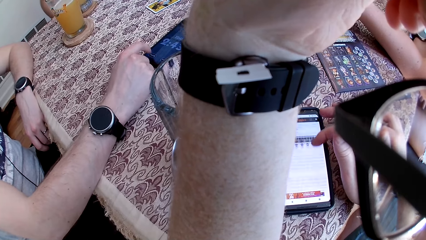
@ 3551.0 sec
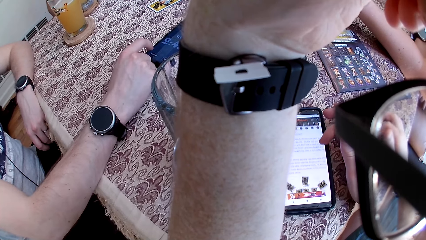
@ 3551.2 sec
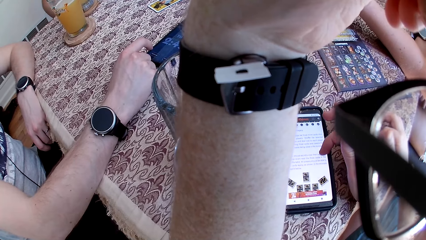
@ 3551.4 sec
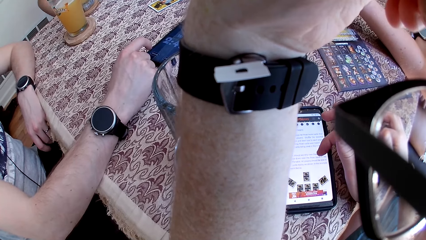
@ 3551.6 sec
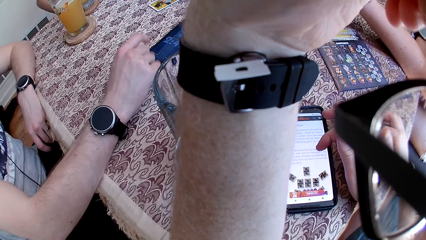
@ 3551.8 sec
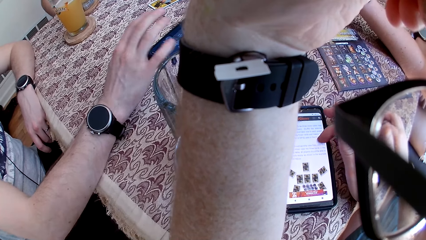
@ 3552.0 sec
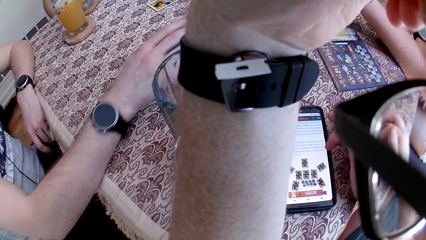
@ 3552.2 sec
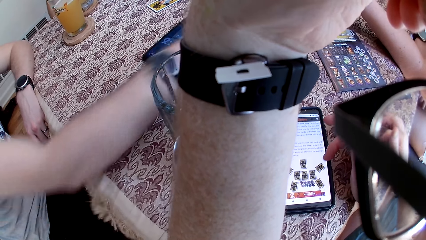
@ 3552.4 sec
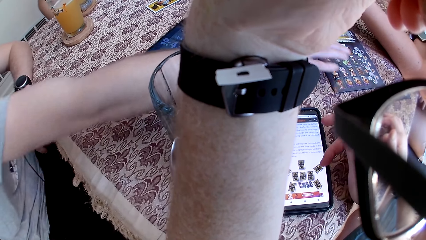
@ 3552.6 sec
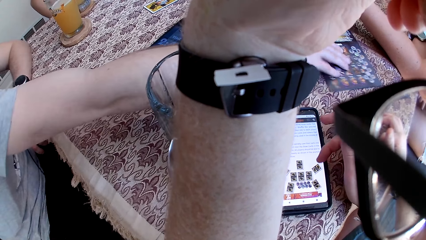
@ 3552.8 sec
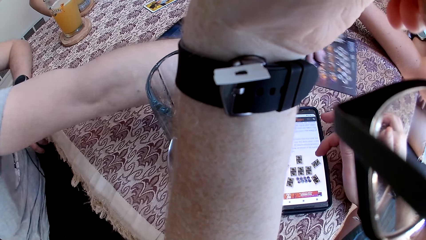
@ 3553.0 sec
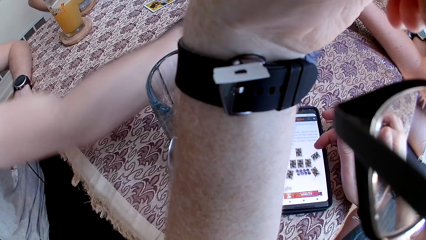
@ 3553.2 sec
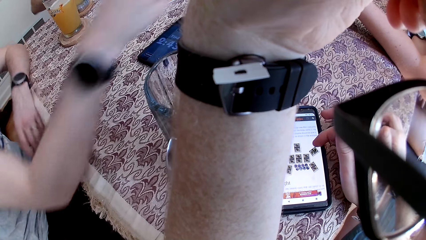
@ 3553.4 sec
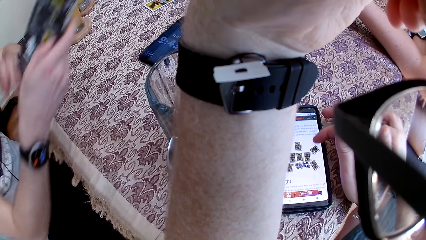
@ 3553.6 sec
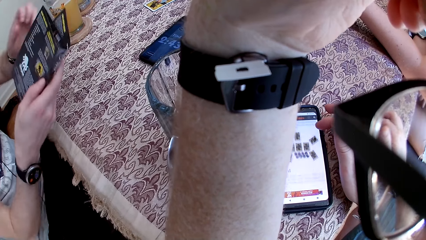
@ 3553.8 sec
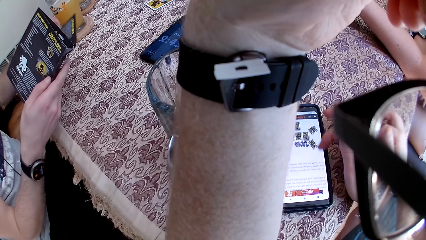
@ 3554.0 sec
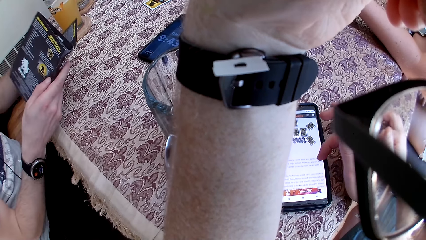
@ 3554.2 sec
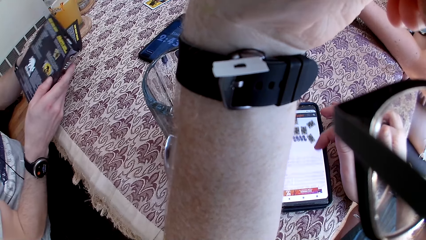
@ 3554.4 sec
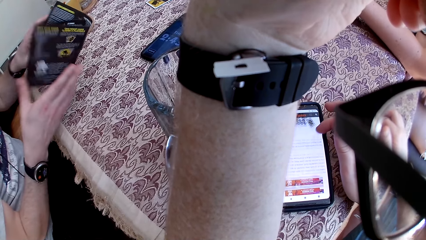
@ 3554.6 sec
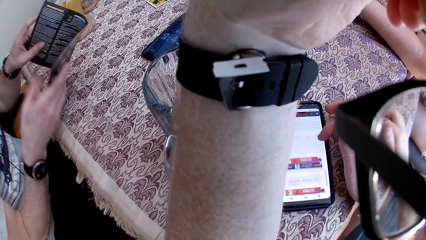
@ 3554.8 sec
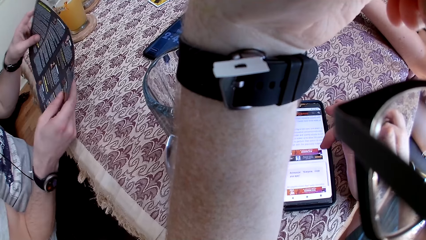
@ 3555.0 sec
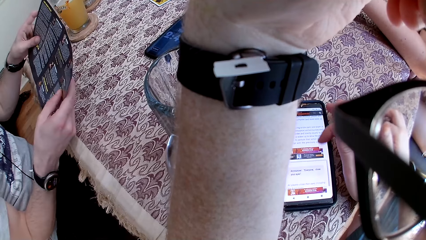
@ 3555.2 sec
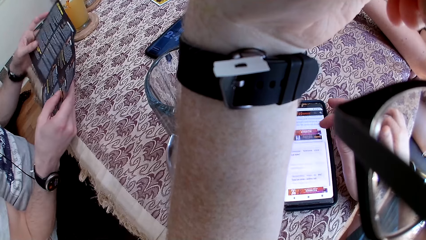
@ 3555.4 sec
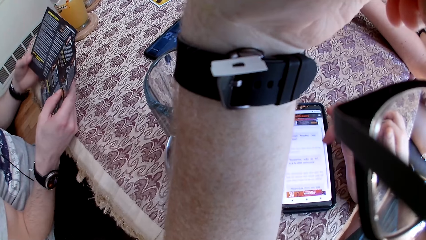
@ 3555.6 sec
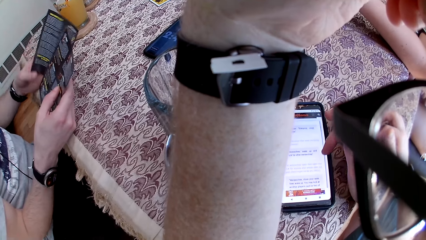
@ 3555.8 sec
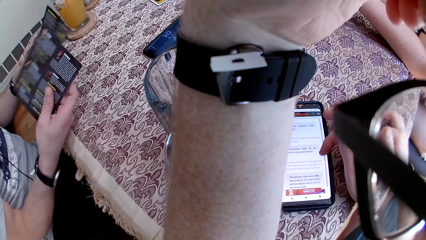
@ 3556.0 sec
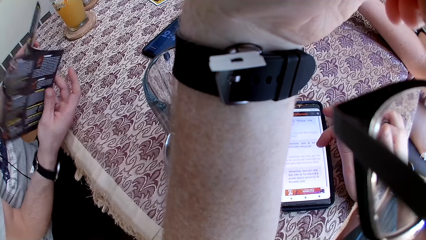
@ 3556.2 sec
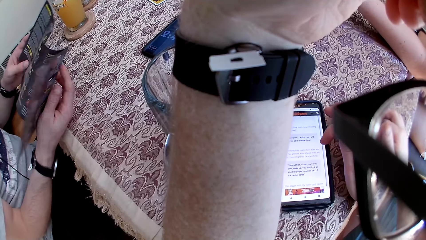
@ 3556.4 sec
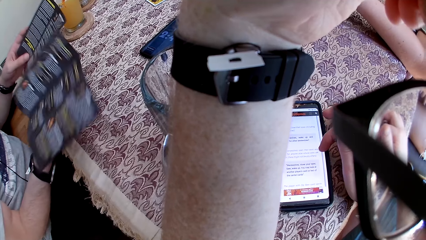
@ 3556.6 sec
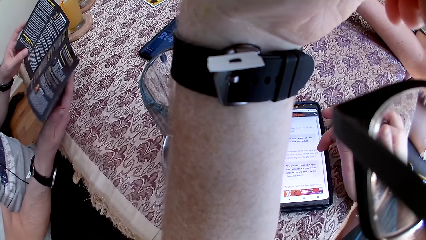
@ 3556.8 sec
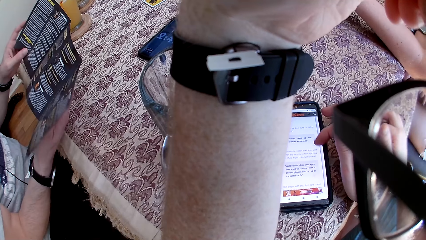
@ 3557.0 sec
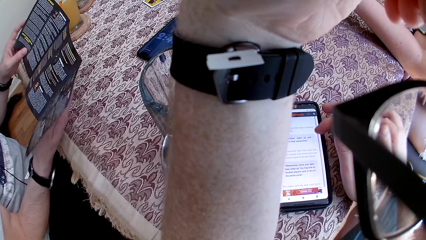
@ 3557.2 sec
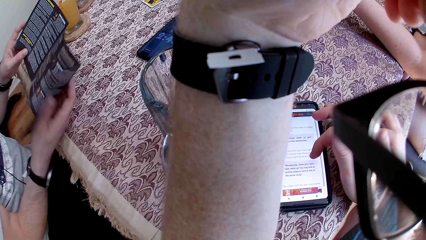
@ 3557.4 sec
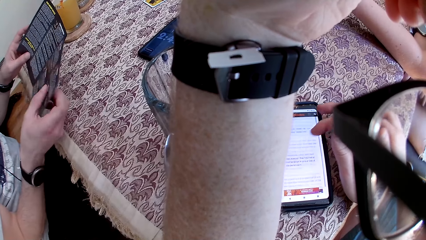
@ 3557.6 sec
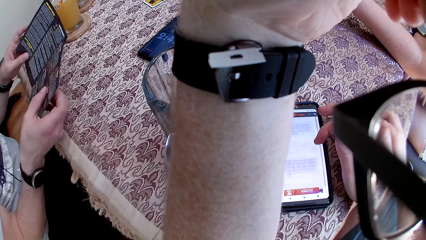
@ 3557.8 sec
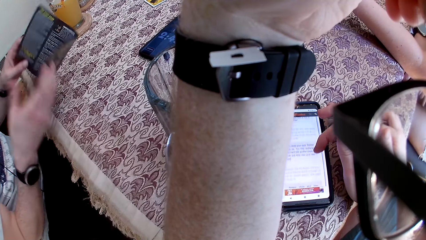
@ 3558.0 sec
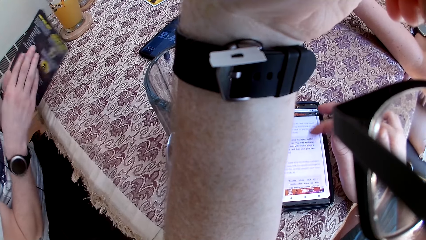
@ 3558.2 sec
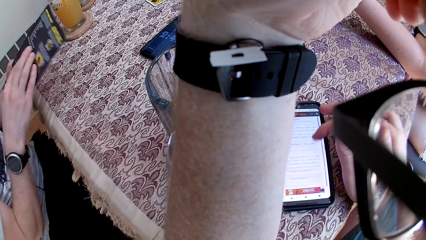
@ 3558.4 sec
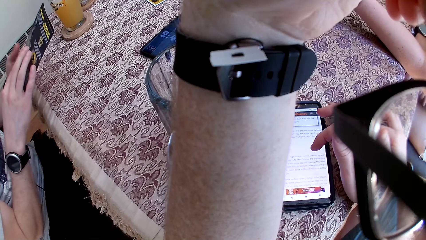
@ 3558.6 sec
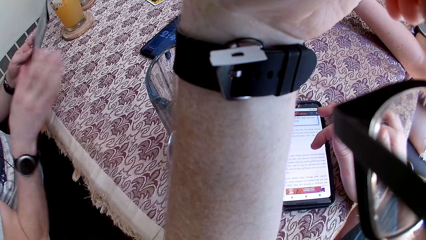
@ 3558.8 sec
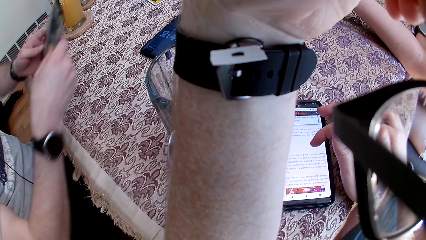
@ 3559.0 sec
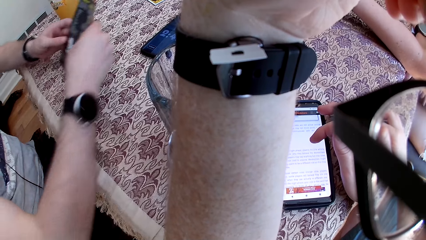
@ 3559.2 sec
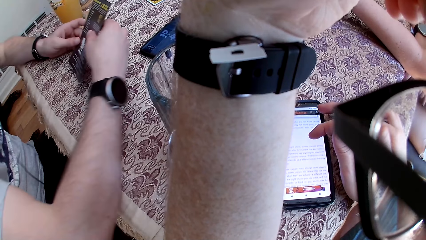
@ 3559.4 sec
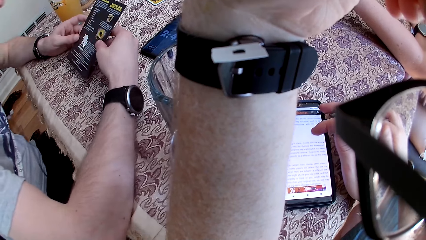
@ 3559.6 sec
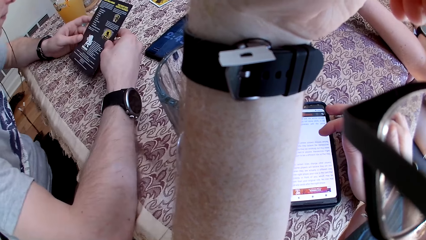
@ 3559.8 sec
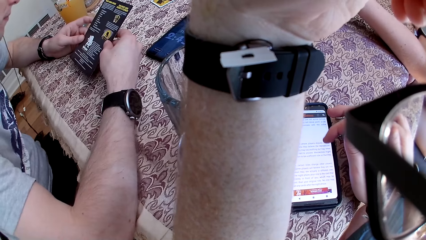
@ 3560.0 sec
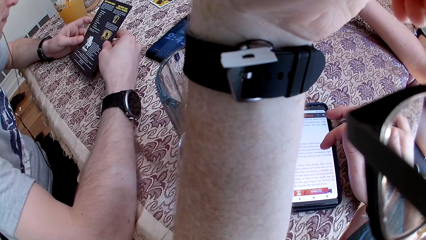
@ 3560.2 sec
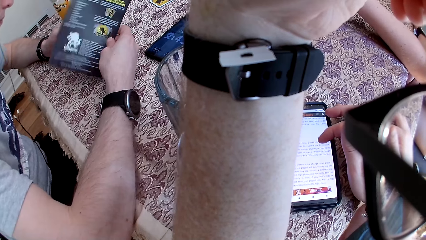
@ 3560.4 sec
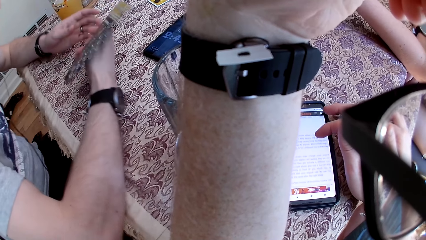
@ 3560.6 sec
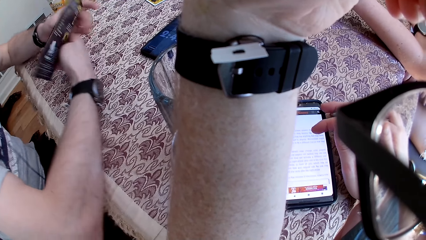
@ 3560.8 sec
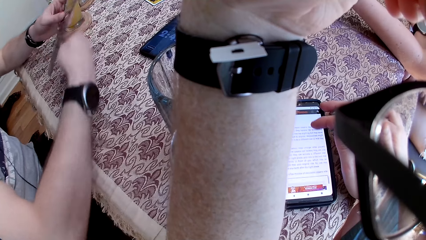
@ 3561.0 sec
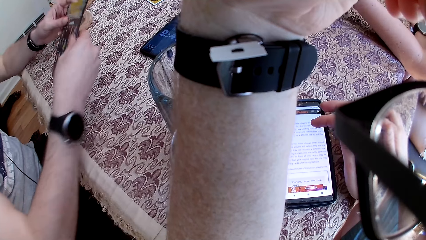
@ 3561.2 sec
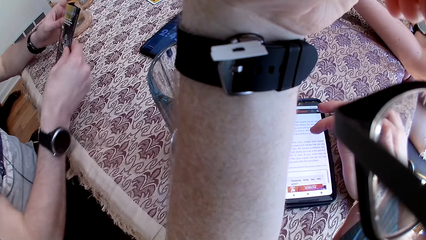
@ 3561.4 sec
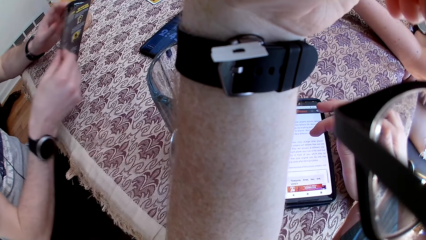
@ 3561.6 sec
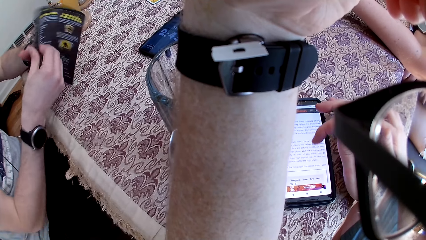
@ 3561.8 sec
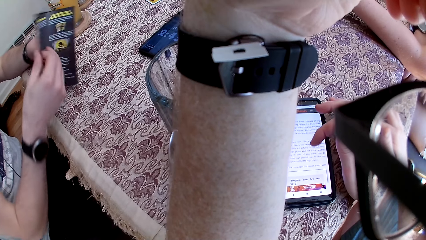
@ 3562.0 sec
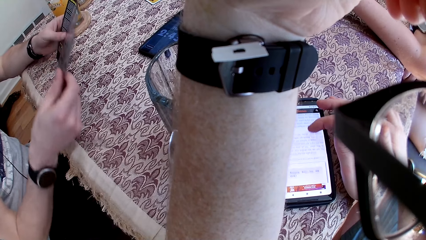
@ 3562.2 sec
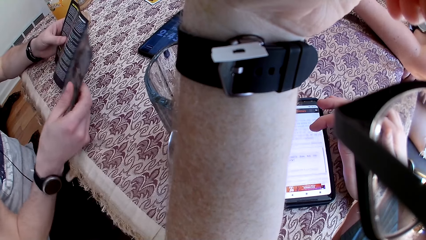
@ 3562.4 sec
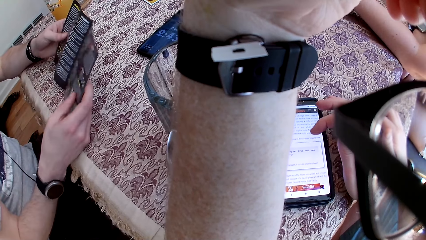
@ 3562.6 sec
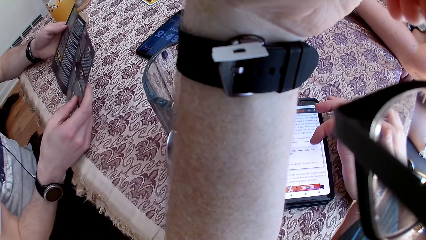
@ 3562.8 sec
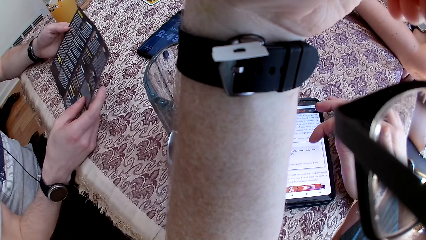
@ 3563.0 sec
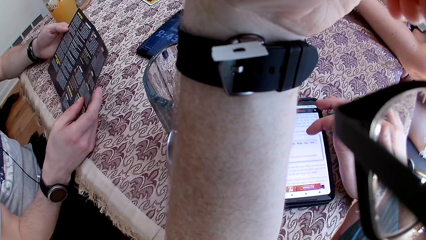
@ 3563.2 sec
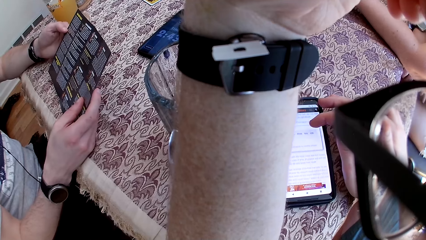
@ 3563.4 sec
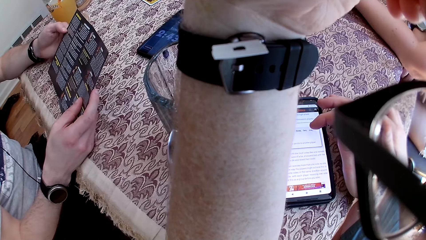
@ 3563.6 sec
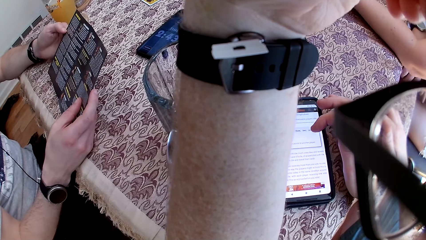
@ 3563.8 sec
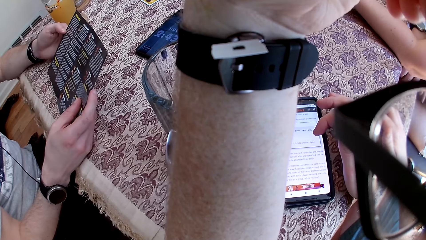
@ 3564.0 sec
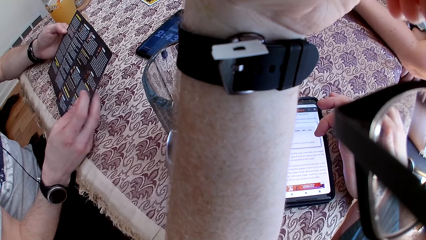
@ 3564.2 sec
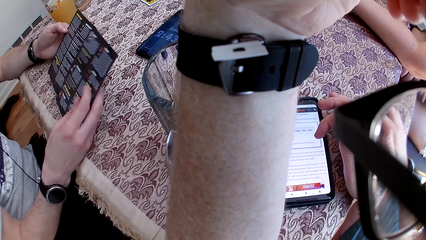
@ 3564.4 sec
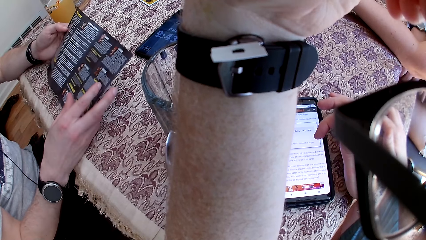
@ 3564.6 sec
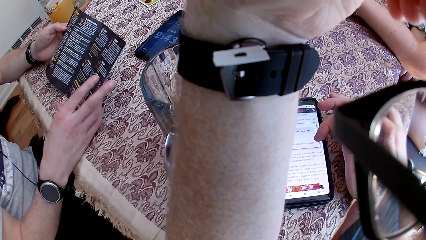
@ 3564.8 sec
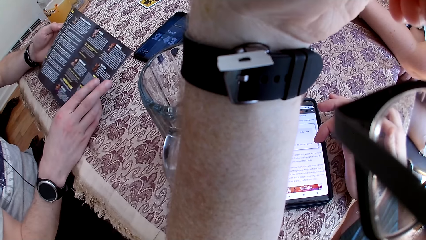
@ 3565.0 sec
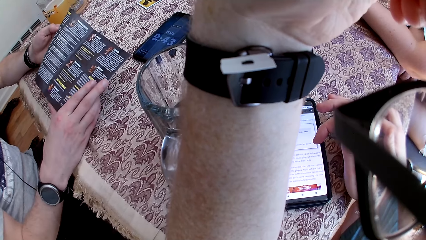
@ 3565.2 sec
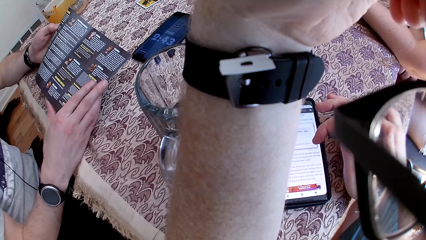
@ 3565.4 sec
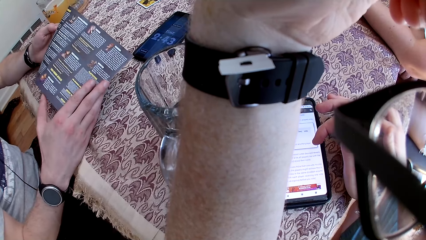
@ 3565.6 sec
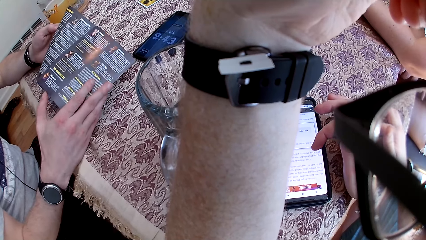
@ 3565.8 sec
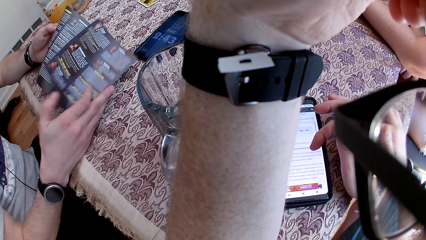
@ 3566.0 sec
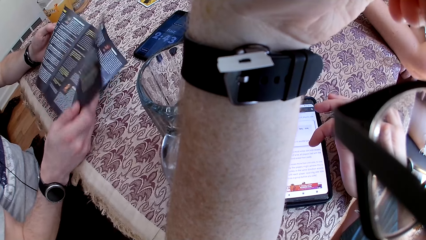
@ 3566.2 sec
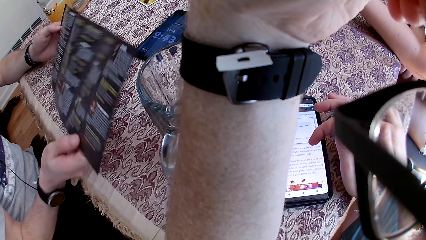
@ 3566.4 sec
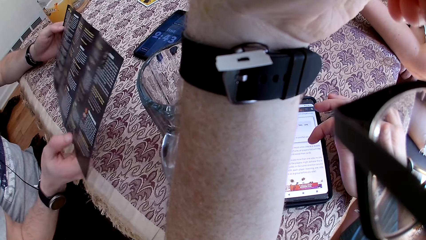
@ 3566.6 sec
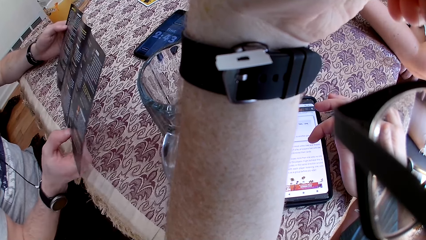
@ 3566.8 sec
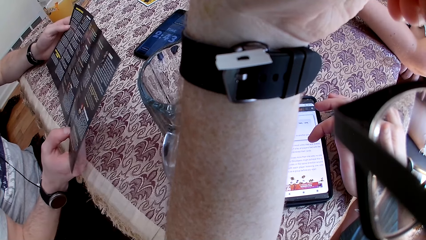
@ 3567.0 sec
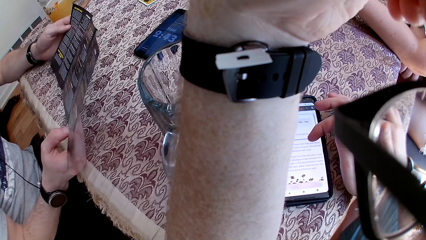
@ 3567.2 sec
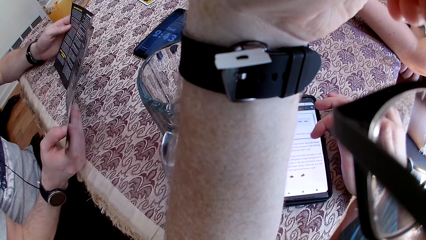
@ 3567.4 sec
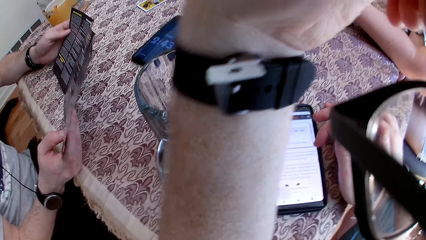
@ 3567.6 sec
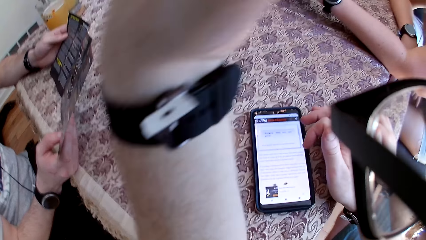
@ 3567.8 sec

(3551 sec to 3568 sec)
A woman speaks to a group of people and the camera wearer at the table. A man picks a game manual from the table with his right hand. The man speaks to the group of people and the camera wearer at the table. He opens the manual with his hands. The woman speaks to the man. The man makes a sound with his mouth.
